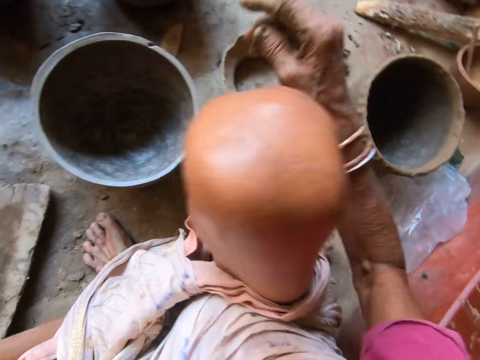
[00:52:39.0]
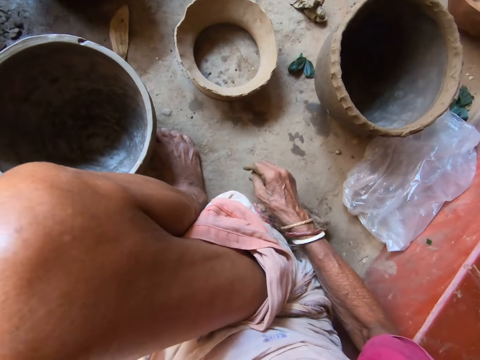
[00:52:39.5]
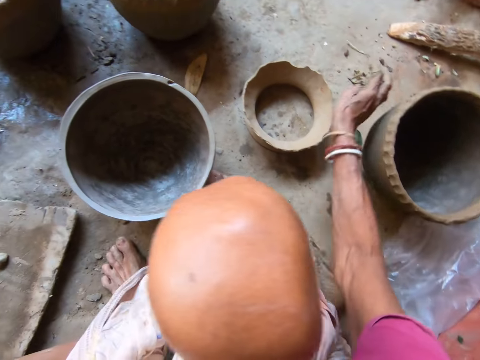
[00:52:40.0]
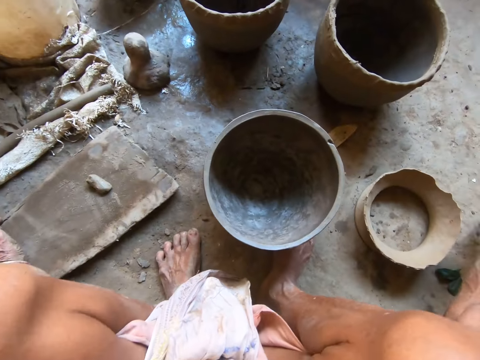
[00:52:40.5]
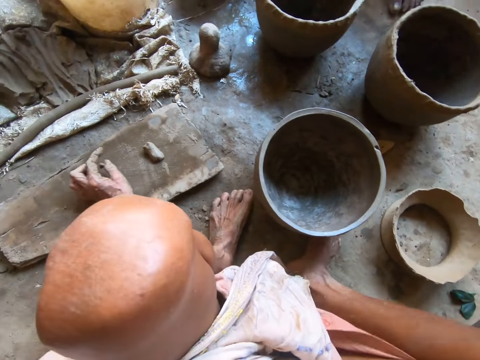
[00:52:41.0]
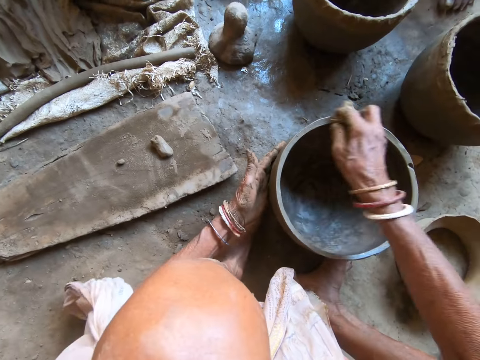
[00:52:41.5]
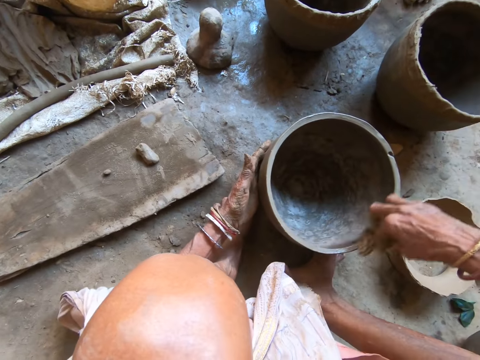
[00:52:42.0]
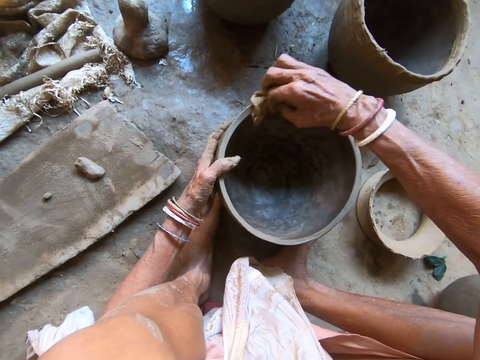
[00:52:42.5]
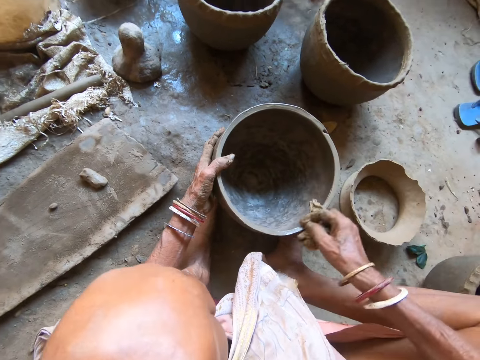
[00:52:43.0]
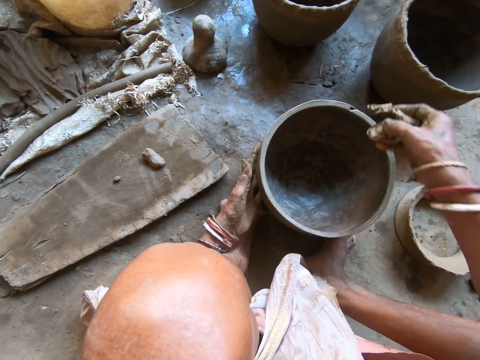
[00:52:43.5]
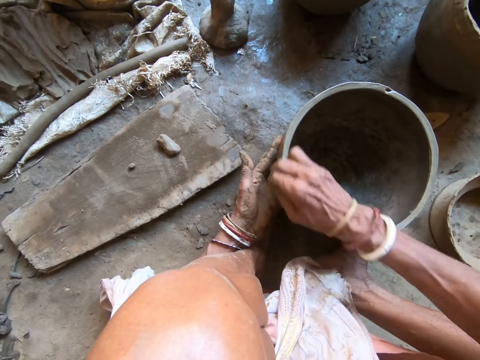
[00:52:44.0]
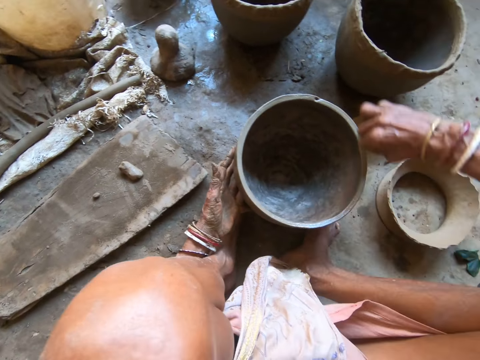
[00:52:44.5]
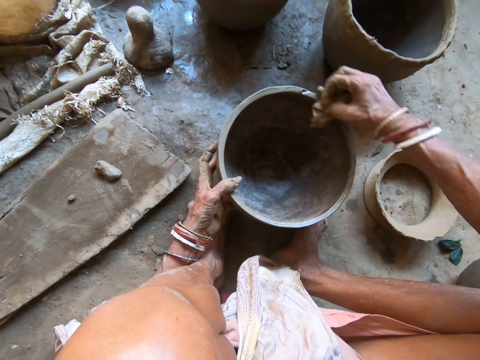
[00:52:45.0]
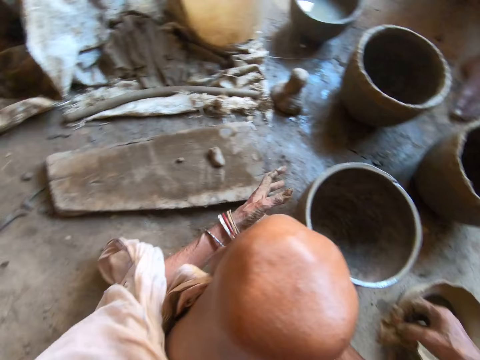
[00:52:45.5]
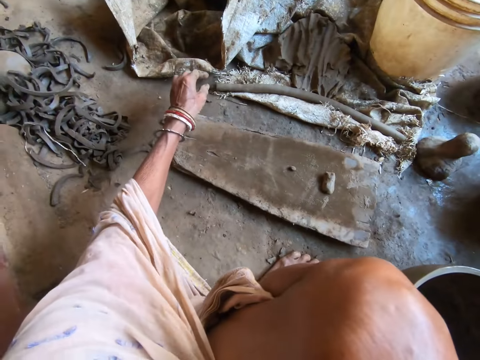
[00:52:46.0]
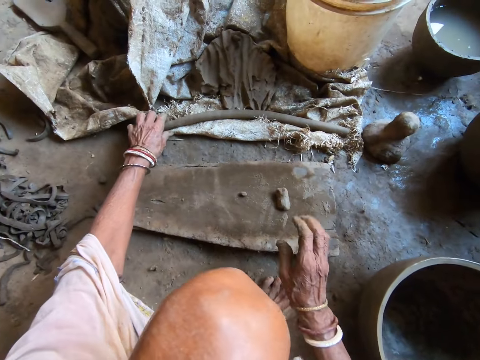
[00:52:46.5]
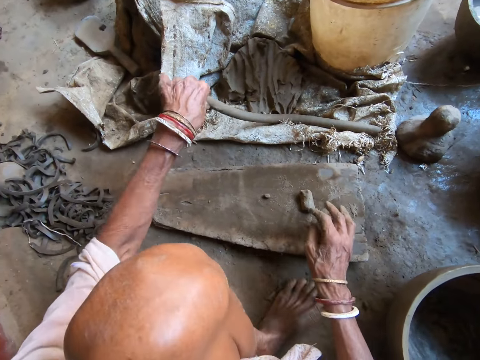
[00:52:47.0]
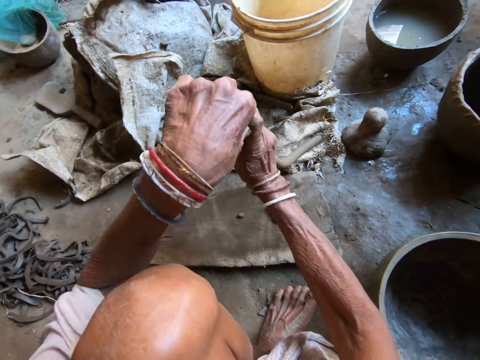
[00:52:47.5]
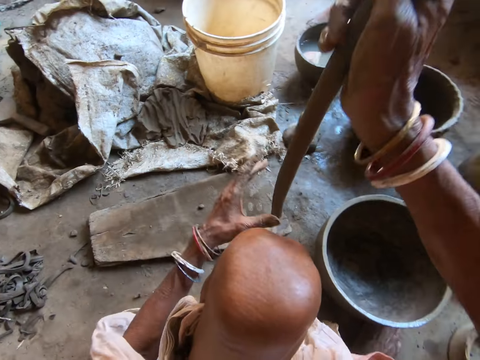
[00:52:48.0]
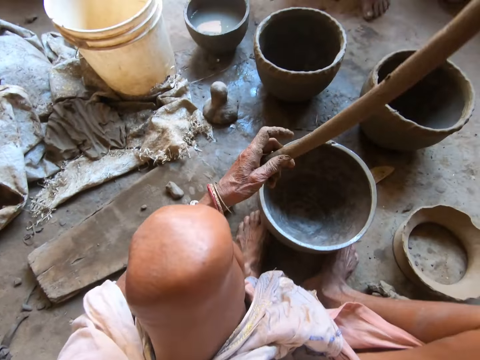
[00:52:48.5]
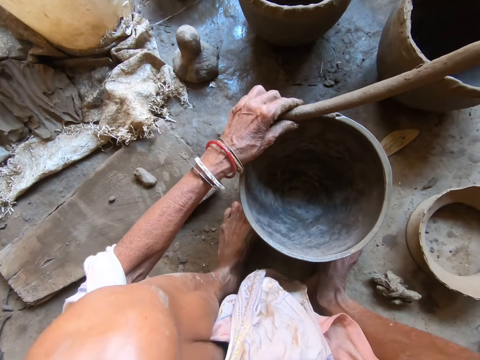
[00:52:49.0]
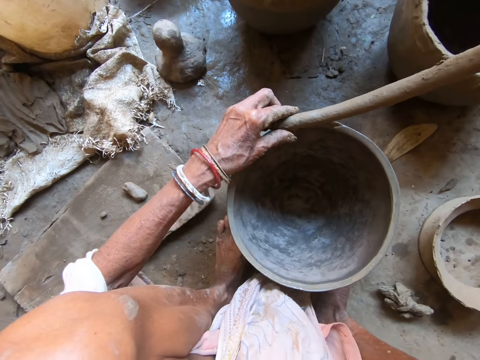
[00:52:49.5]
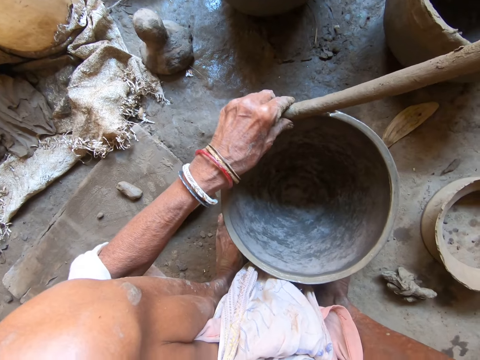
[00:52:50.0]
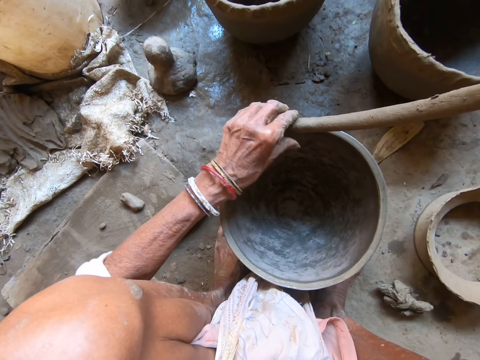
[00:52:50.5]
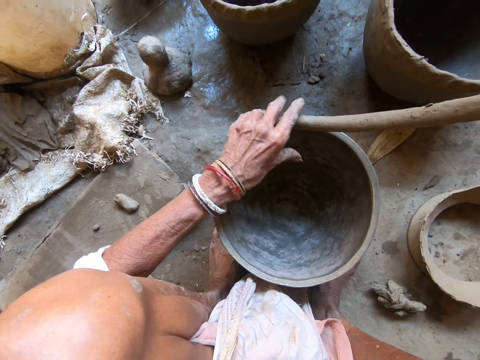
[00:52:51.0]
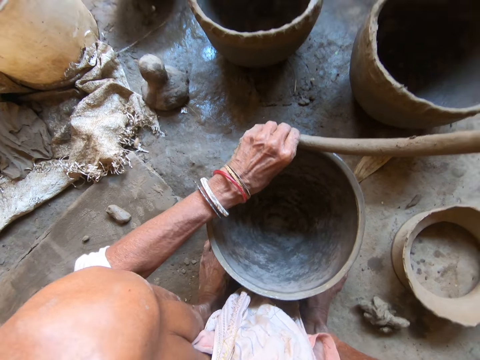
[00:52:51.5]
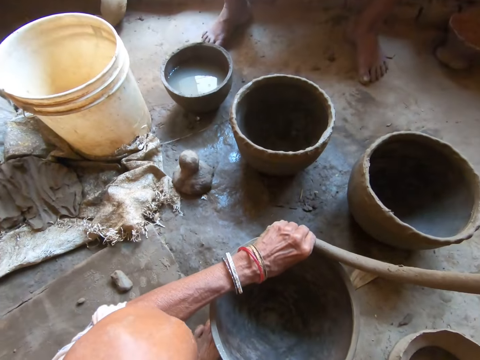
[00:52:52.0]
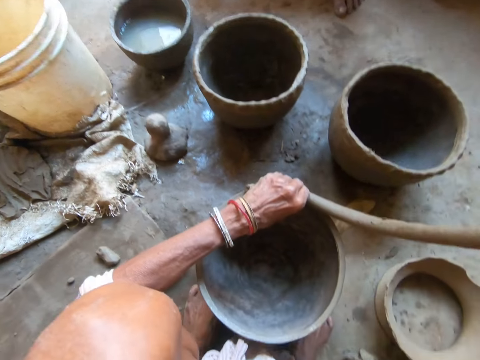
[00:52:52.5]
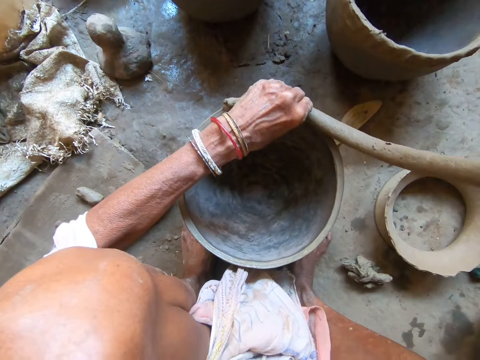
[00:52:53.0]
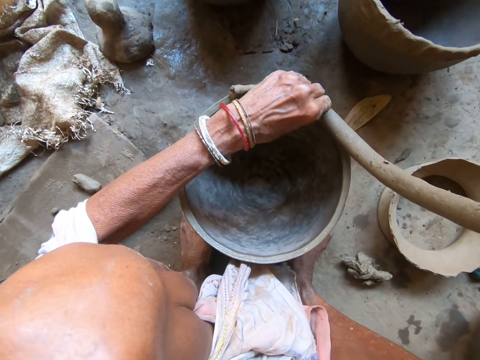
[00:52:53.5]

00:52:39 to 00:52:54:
The camera wearer picks a piece of cloth or sponge from the floor. She cleans the pot with the sponge in her right hand. She holds the pot on the floor with her left hand. She turns the pot on the floor with her left hand. She picks the clay from the sack with her left hand. She places the sponge on the plank with her right hand. She passes the clay from her left hand to her right hand. She holds the clay with both hands. She shapes the clay on the pot with her left hand.

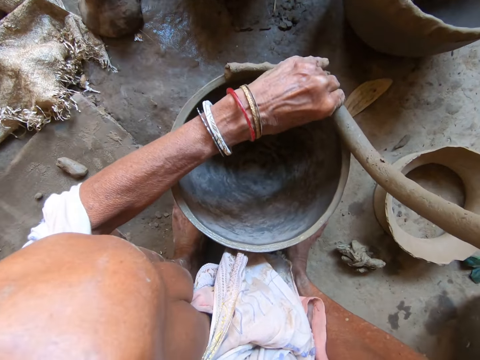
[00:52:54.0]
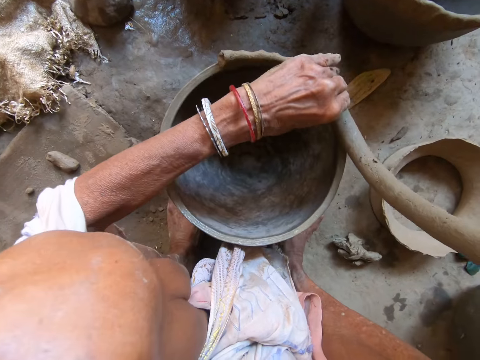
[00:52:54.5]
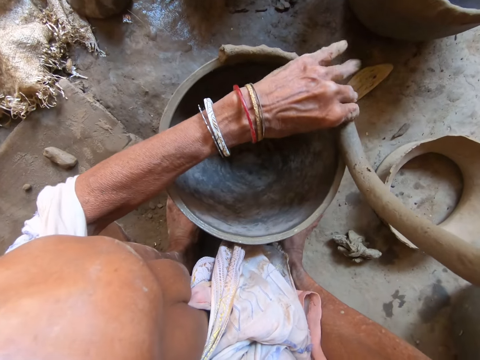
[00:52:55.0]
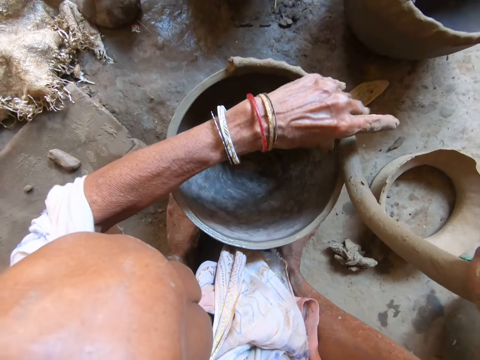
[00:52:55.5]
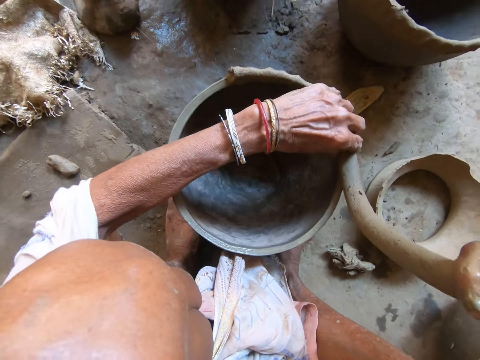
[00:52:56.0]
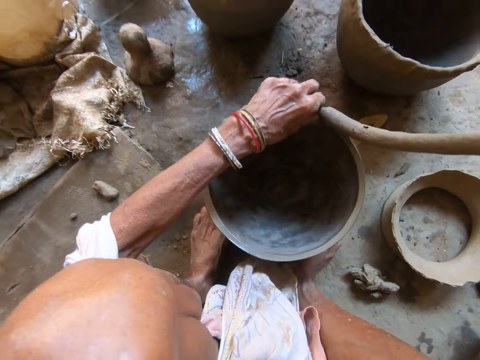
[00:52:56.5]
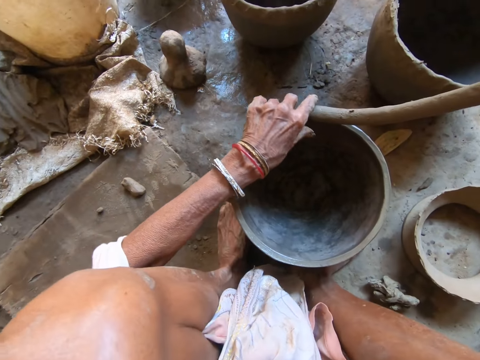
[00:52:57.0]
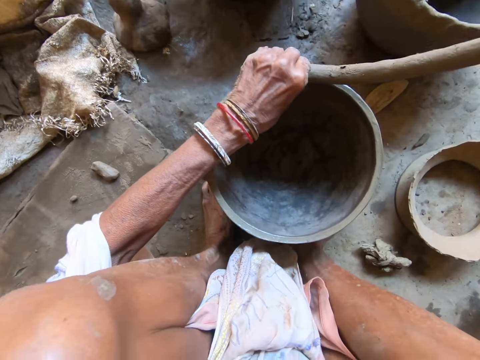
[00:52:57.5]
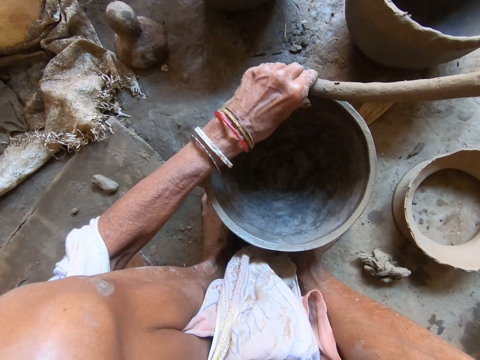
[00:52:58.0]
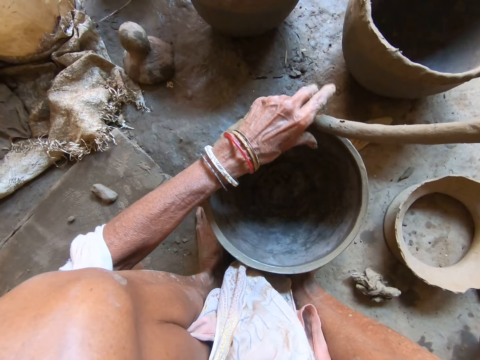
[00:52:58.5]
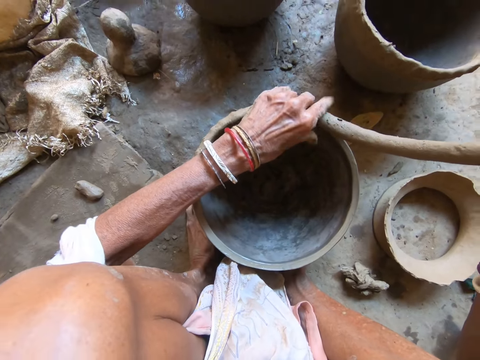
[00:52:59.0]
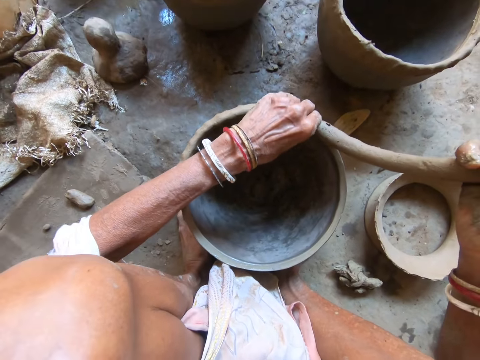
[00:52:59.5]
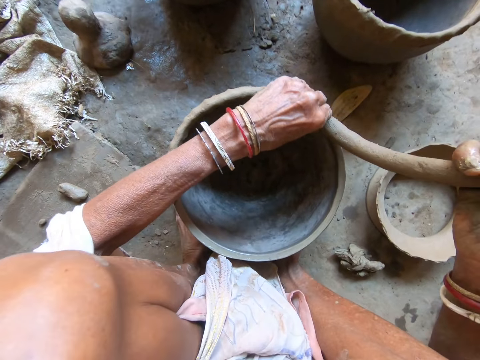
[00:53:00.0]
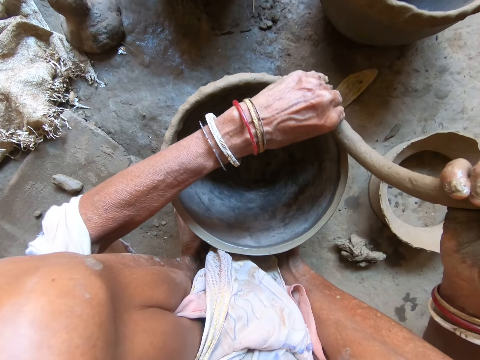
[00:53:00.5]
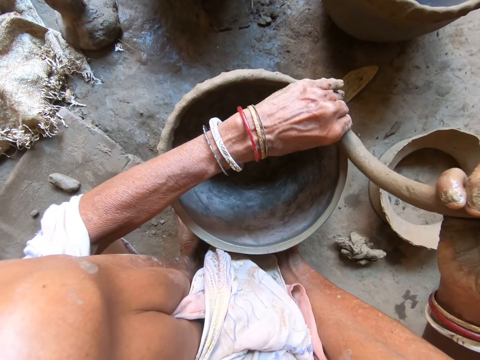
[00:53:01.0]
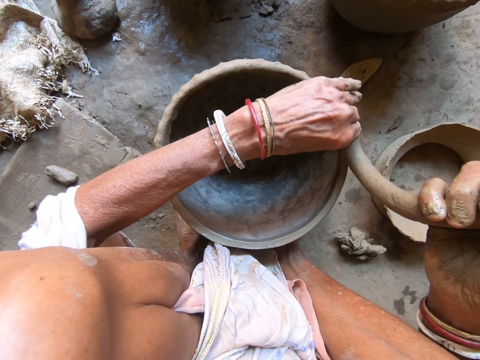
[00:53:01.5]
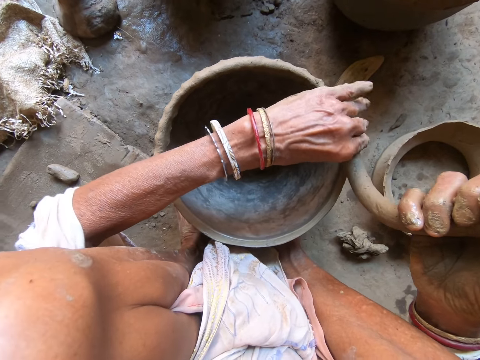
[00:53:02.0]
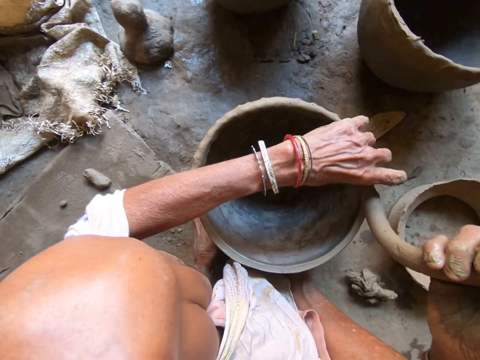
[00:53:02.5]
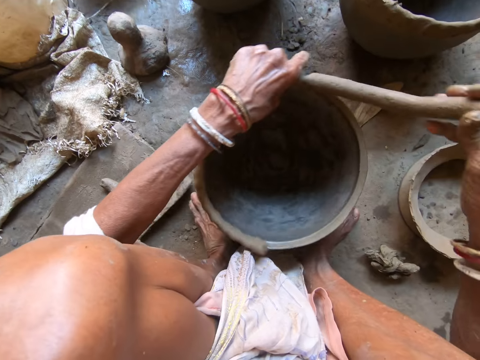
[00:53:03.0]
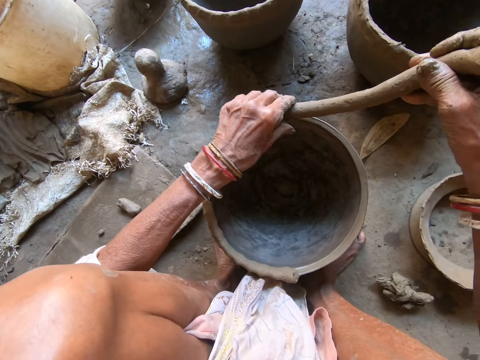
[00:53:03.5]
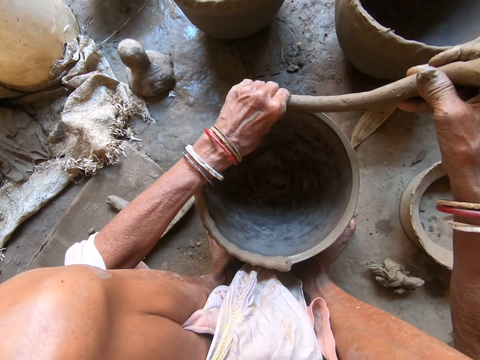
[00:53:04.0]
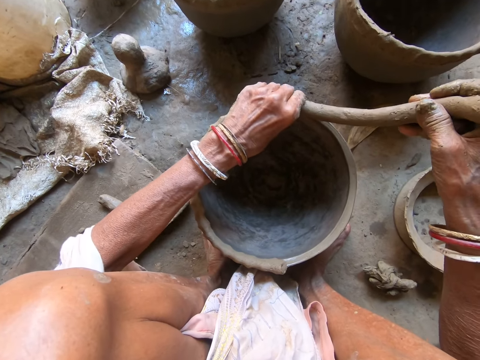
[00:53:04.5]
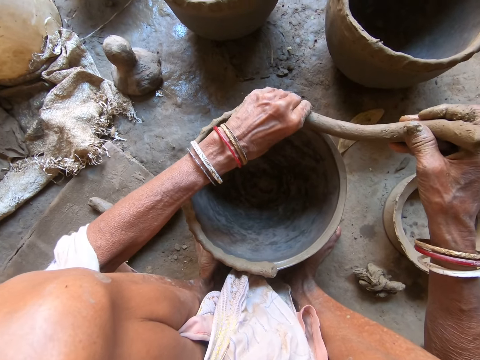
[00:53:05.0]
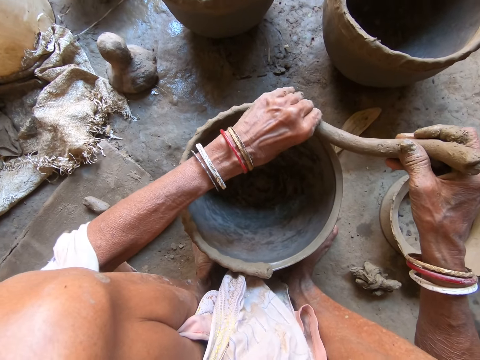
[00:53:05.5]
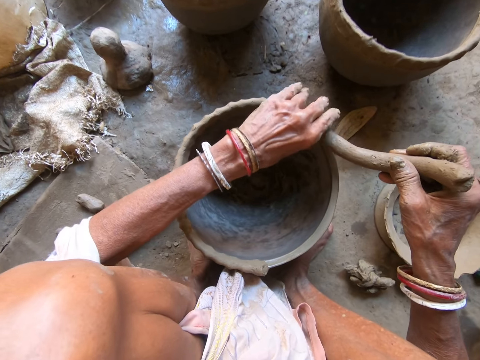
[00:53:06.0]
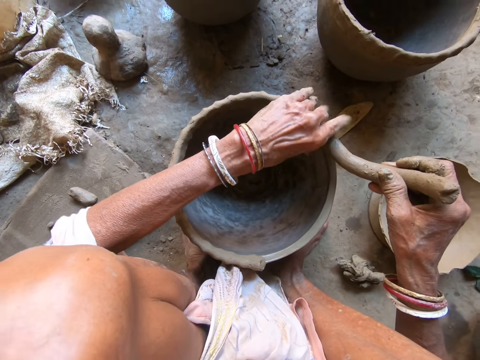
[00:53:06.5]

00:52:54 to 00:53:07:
The camera wearer turns the pot on the floor with her left hand and molds the clay on the pot. She turns the pot on the floor with her left hand and molds the clay on the pot.
